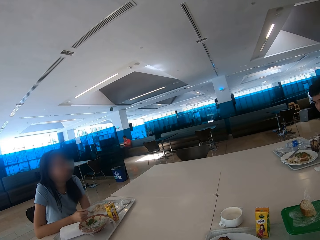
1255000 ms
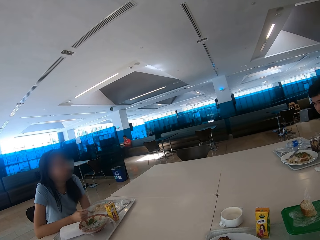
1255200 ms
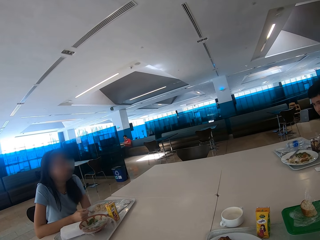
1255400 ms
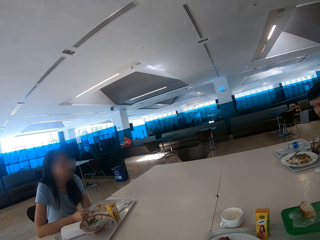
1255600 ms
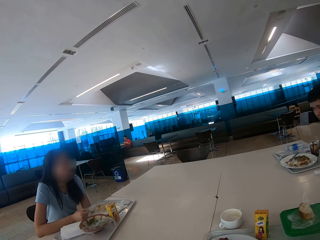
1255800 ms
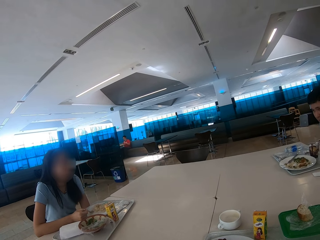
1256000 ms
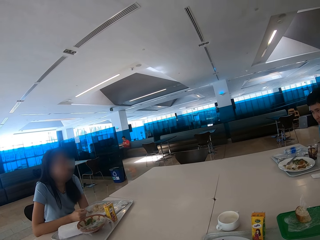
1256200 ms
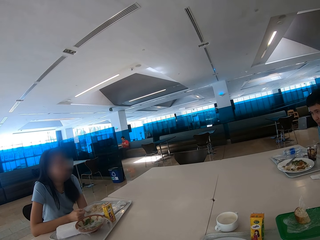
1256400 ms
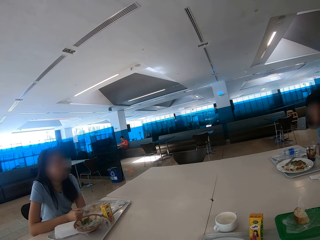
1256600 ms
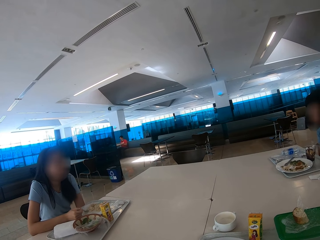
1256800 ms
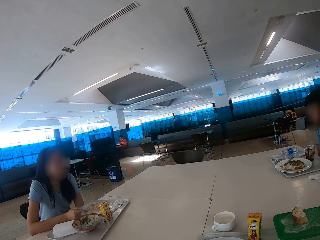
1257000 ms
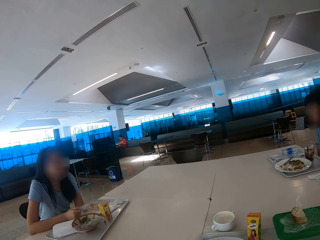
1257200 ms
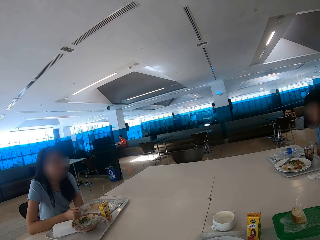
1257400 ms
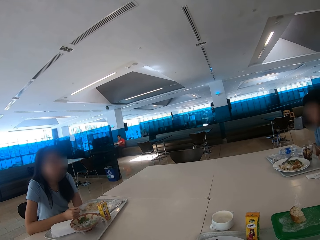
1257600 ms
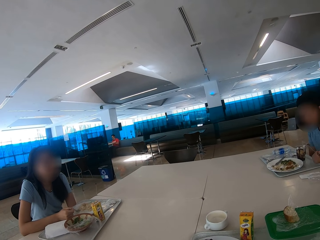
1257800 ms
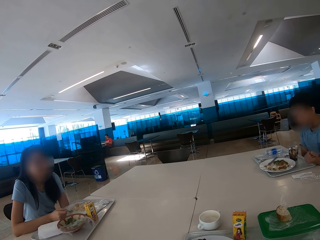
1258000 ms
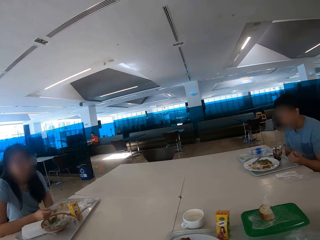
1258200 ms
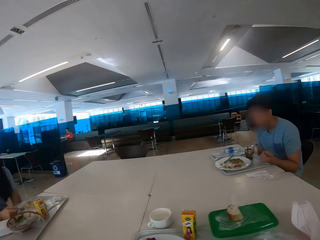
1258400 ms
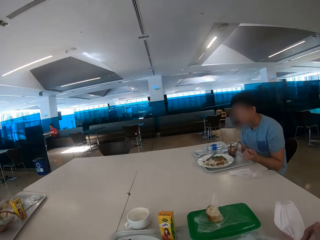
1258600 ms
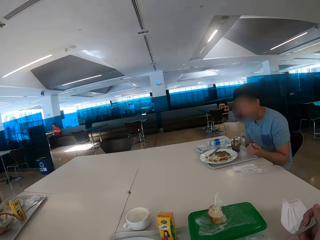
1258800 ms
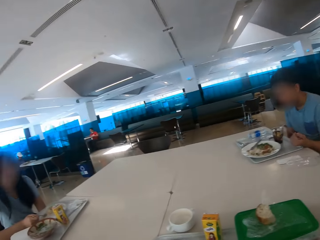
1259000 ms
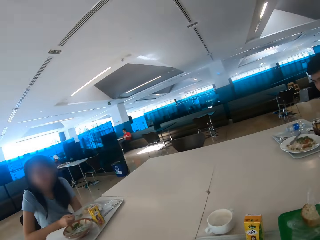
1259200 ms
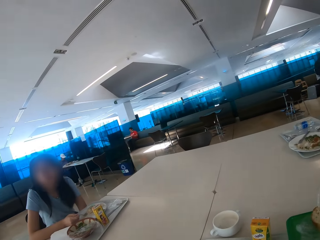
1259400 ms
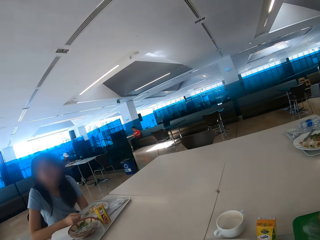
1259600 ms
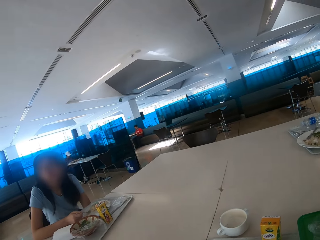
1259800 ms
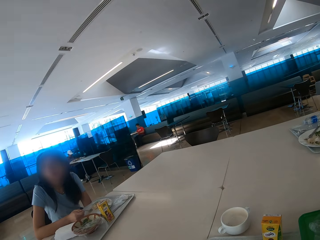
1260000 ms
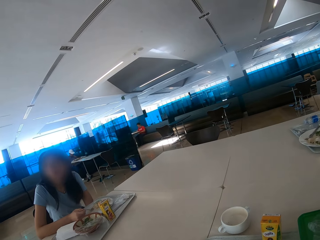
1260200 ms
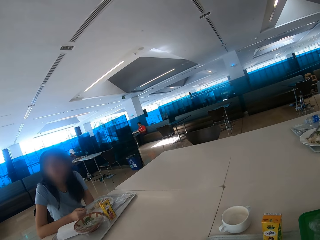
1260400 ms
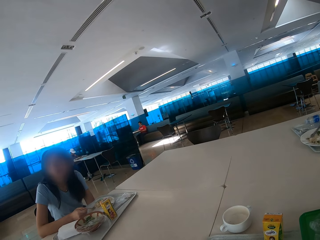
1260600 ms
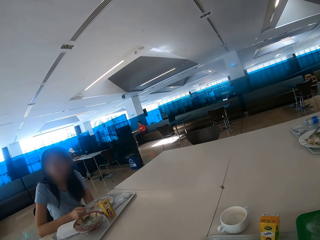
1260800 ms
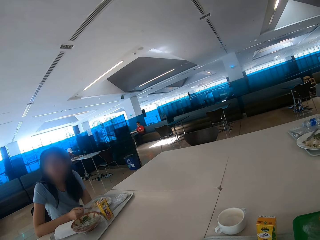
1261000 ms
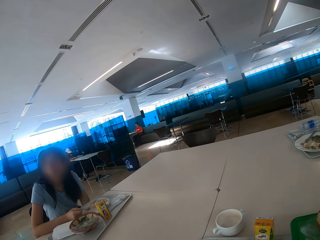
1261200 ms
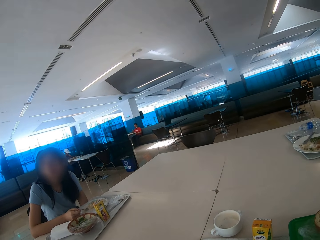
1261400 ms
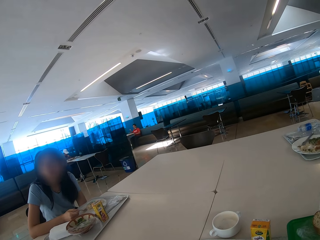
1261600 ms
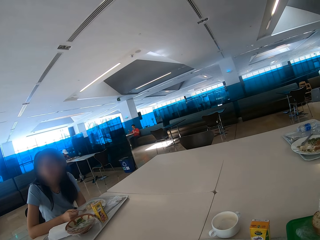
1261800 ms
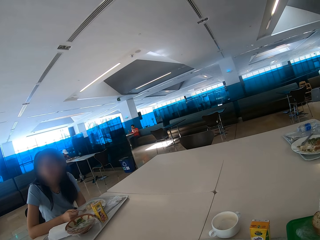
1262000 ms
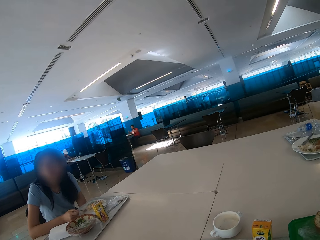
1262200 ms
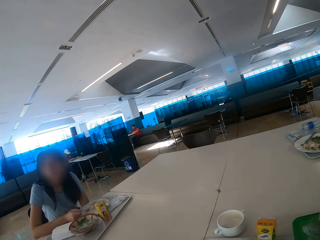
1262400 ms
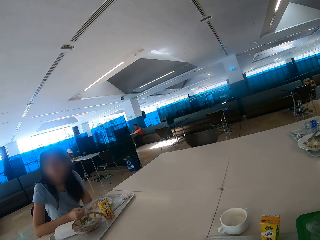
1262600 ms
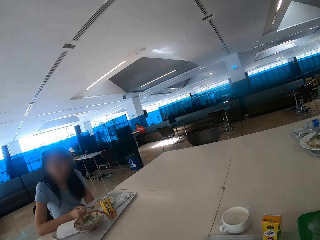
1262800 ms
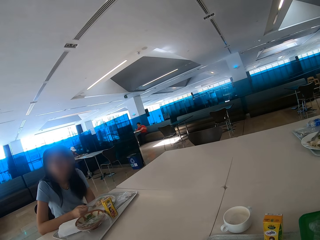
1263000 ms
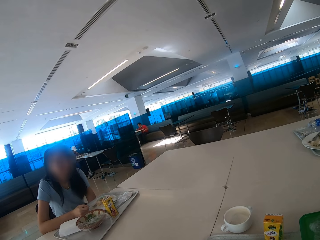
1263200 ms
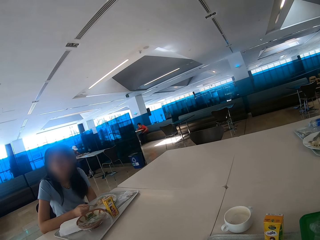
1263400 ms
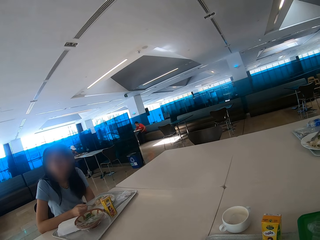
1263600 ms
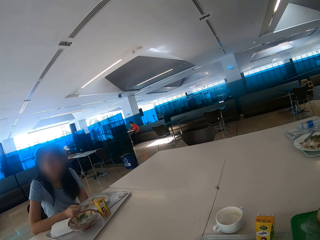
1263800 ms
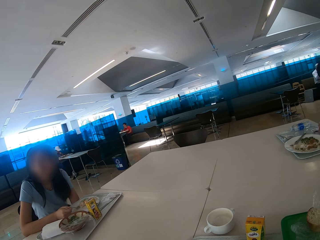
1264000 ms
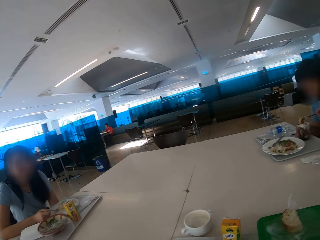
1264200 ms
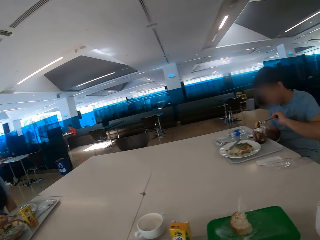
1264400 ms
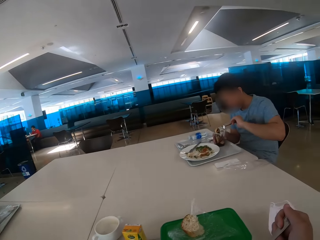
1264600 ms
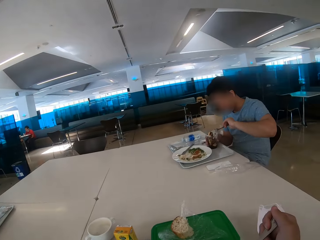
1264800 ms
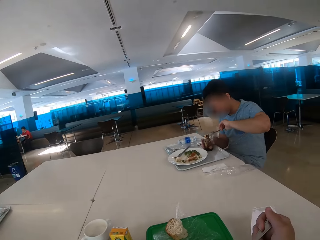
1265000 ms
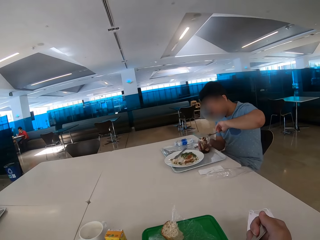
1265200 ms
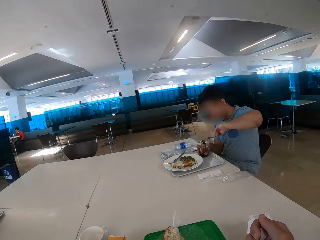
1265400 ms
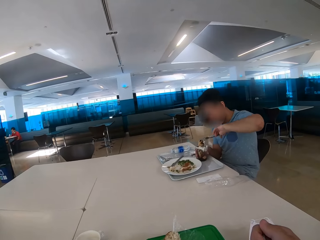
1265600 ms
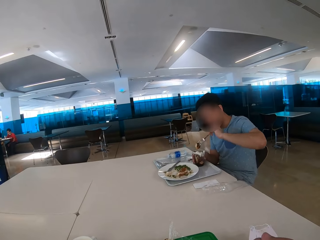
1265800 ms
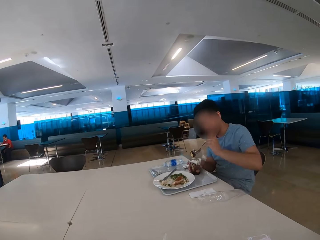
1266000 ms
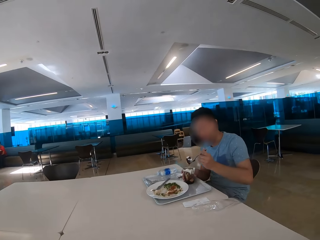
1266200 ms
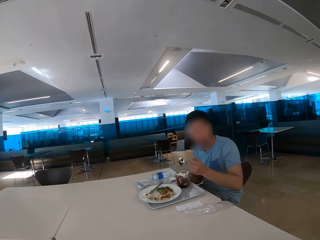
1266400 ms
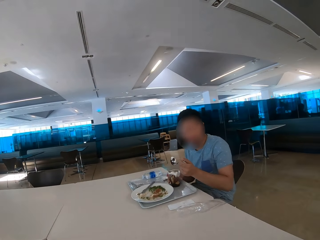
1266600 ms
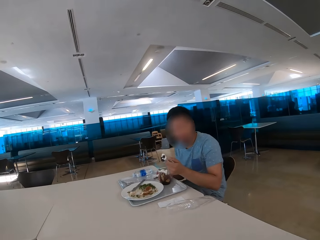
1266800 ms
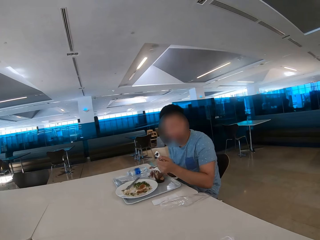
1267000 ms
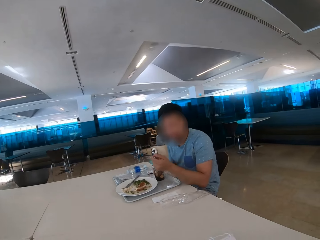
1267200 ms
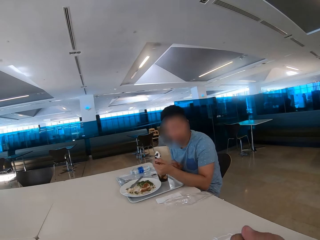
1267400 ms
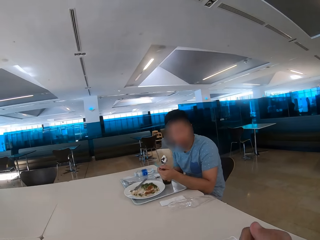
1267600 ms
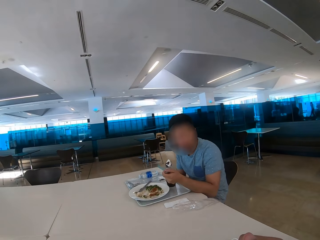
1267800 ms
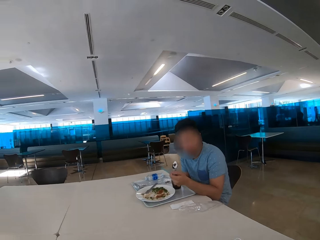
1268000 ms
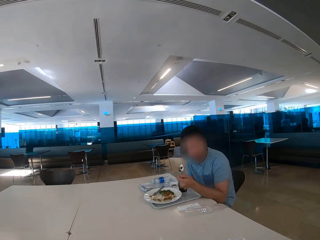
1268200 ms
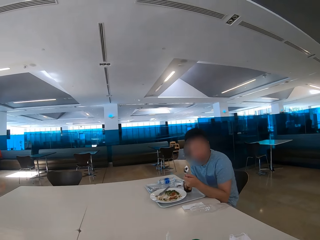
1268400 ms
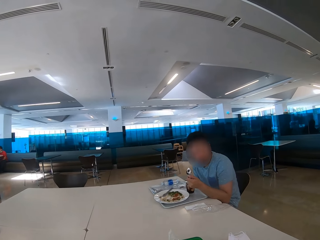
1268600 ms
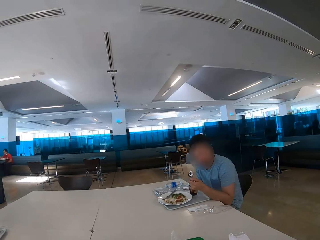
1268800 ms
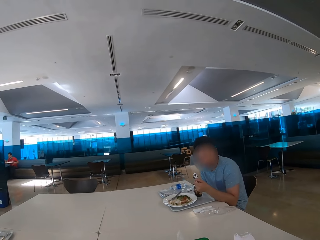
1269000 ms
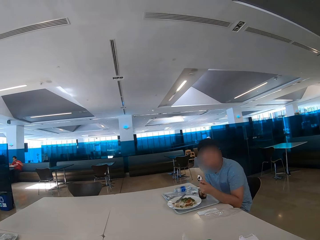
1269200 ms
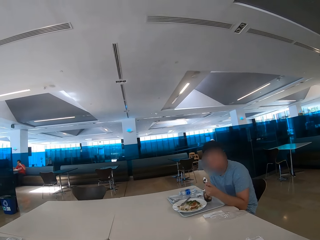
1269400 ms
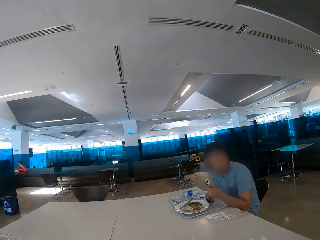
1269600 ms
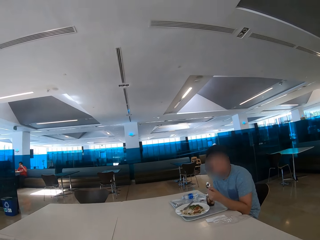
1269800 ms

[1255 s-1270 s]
A man eats some food.

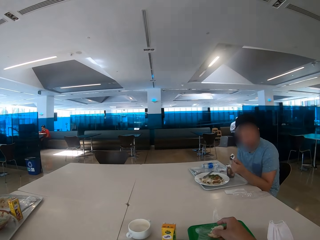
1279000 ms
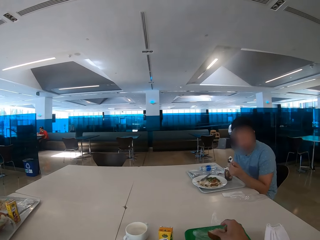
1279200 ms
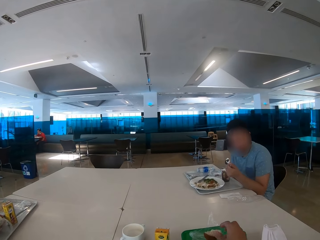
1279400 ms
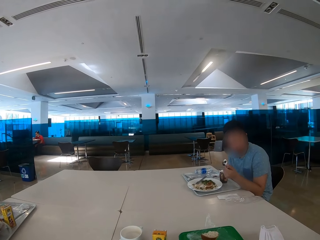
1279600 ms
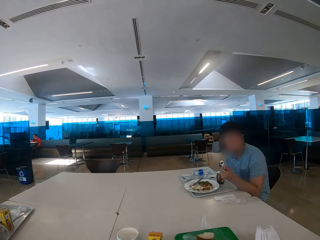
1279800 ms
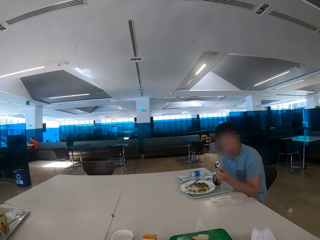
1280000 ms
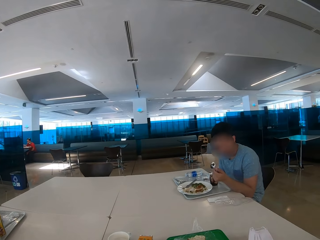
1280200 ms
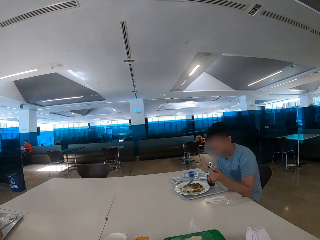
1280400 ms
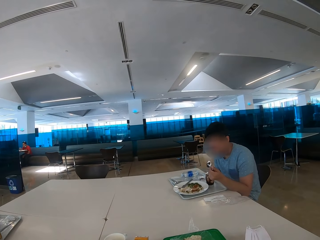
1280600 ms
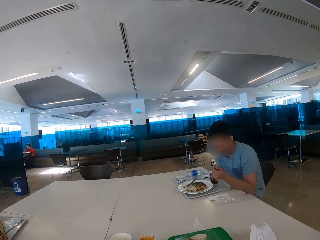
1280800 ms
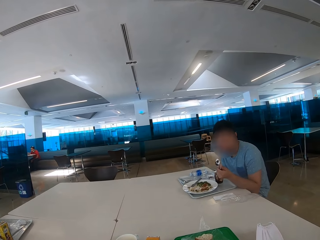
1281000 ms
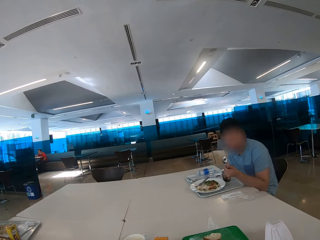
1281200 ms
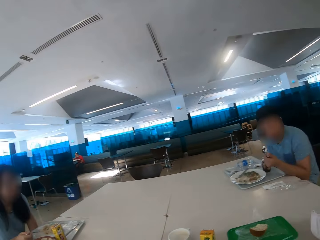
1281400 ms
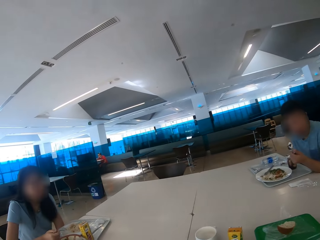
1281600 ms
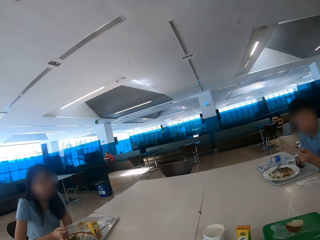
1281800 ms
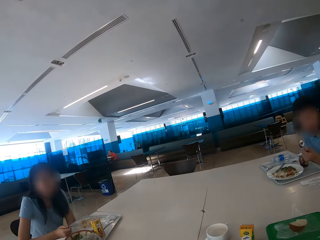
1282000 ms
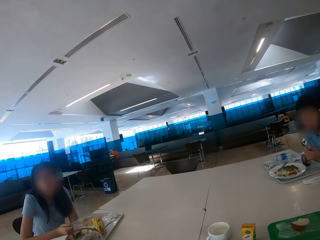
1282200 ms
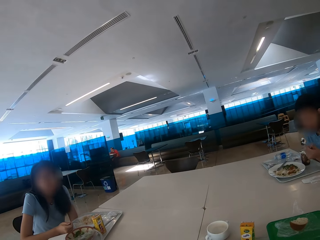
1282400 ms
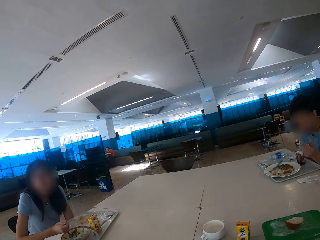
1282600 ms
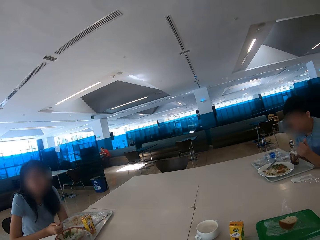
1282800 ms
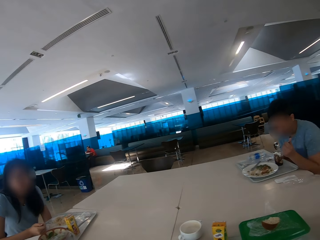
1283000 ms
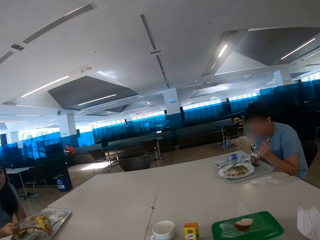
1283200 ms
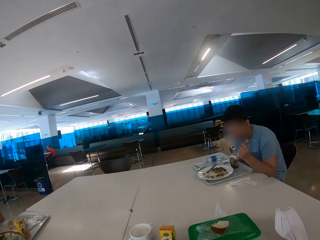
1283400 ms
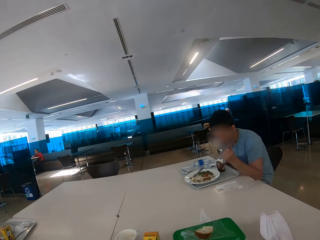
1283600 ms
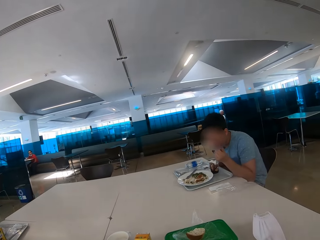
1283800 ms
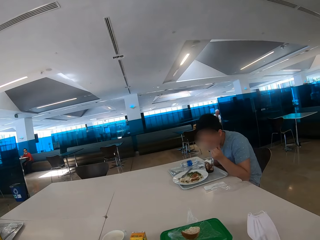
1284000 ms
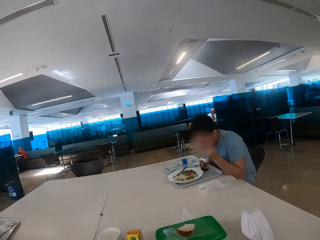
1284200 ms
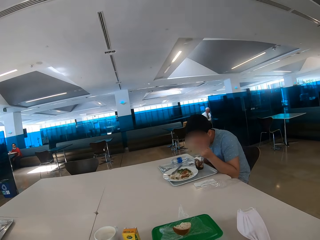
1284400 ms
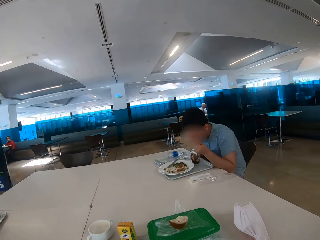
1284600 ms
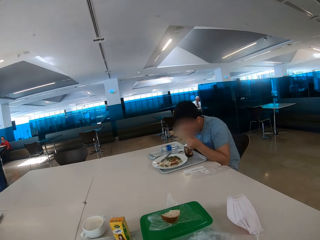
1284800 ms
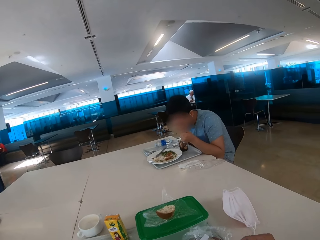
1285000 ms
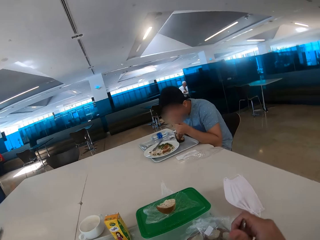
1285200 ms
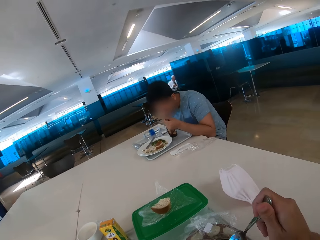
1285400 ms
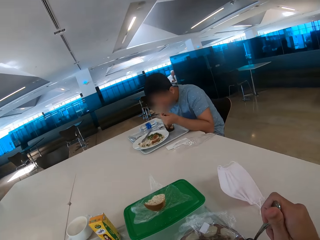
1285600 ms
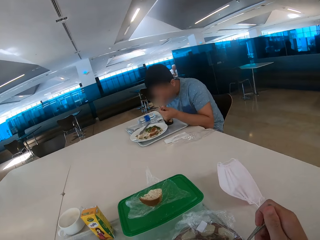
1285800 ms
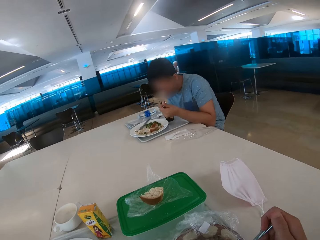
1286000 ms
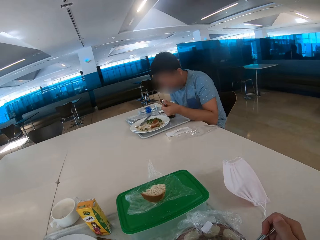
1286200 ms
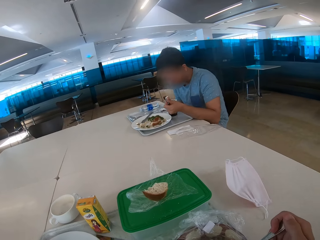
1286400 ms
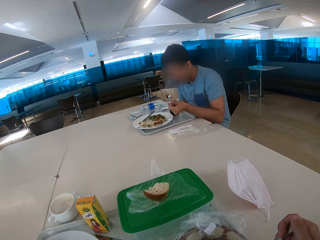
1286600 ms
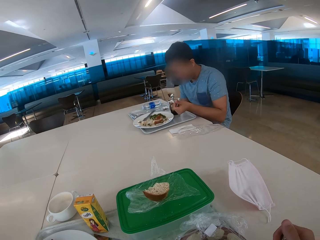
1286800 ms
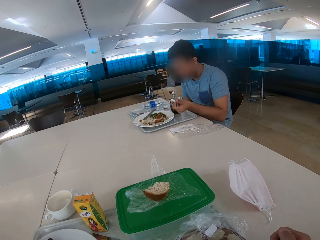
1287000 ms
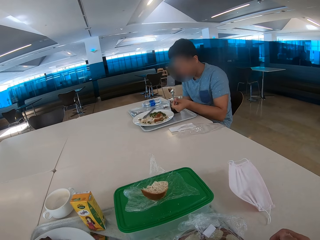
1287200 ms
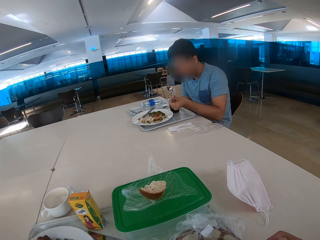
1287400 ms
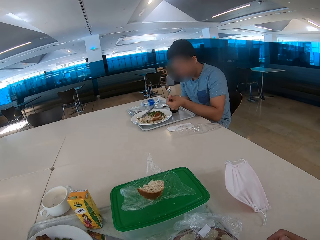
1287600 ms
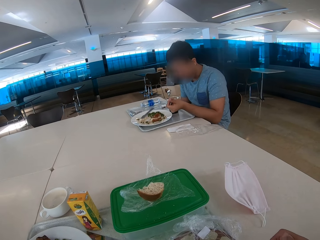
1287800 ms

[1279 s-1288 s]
The camera wearer looks at a man. The man converses with the camera wearer. The camera wearer looks at a woman. The man eats food.
